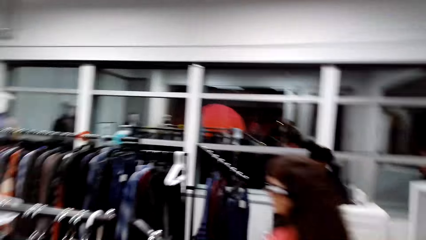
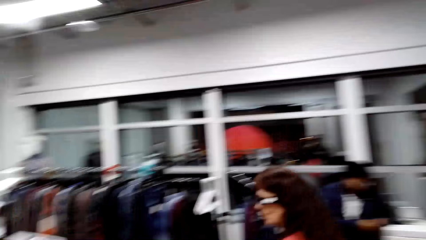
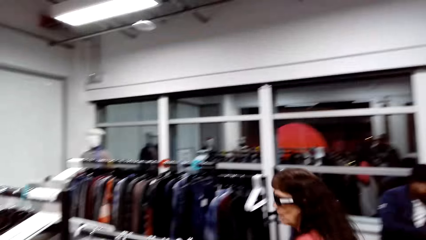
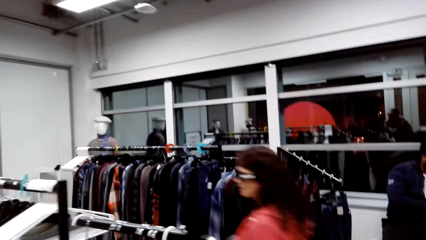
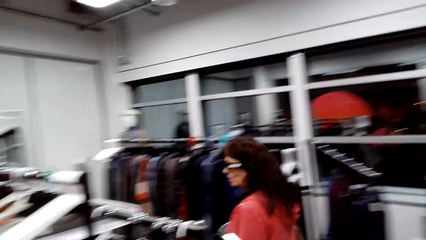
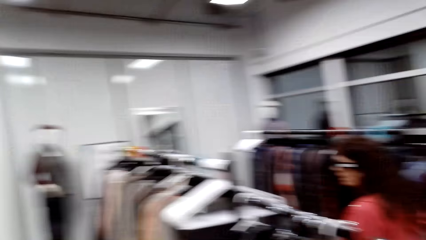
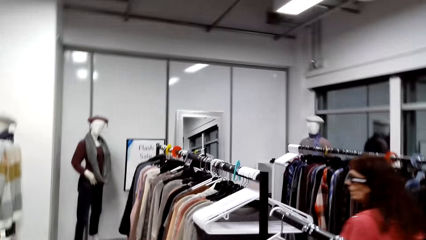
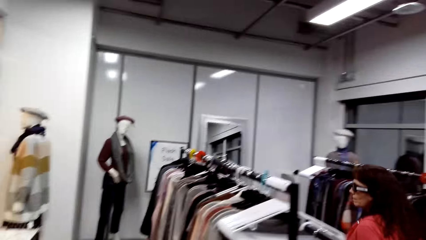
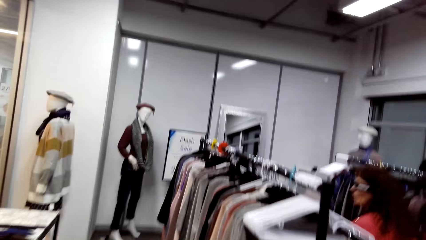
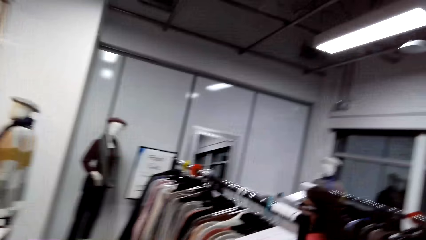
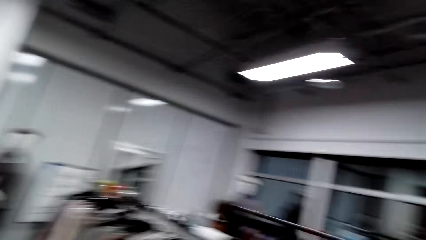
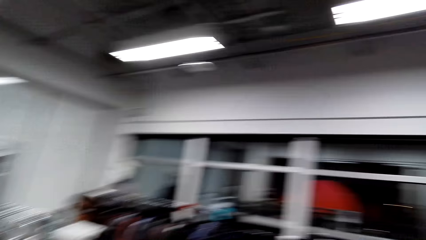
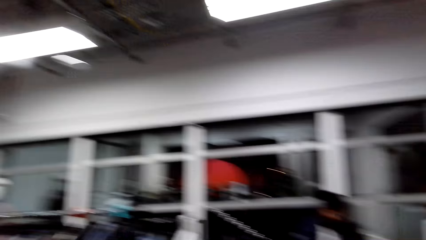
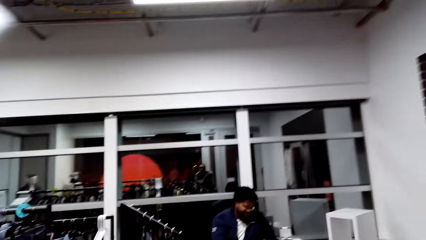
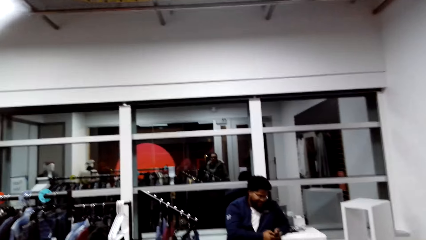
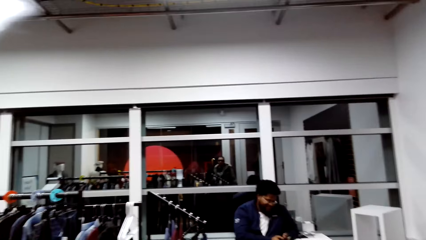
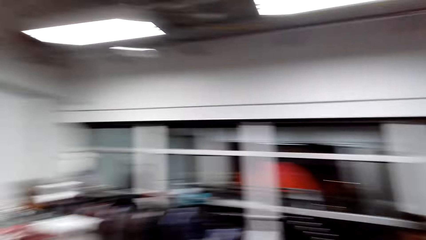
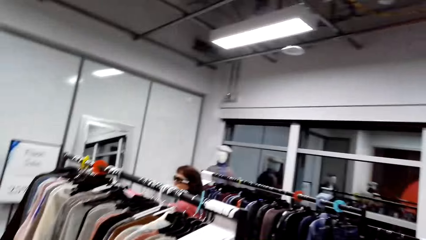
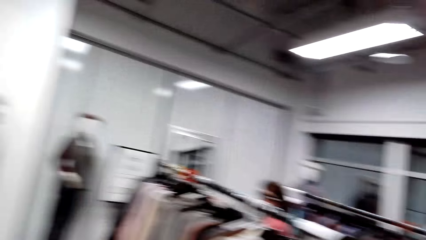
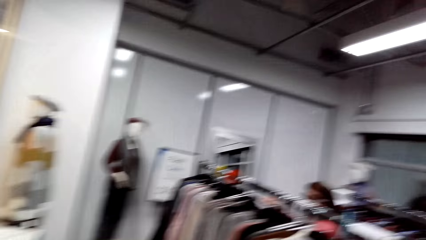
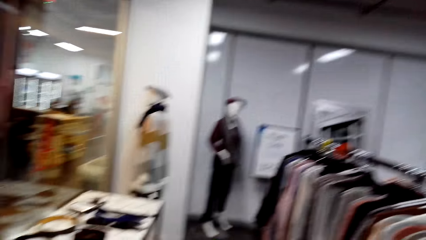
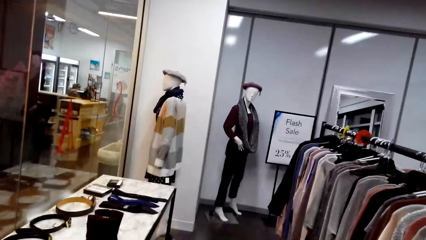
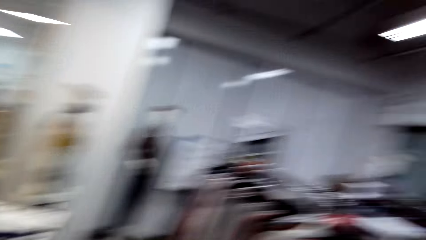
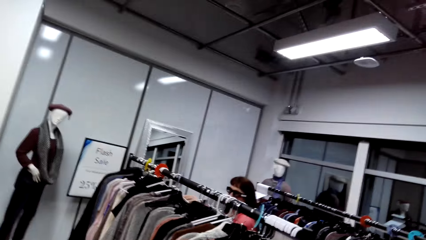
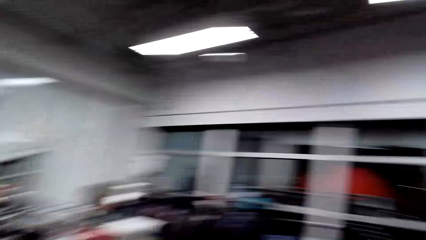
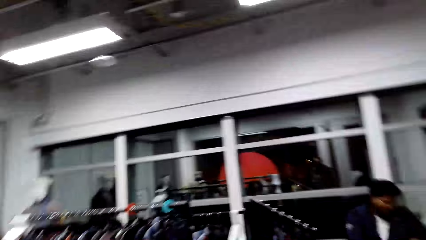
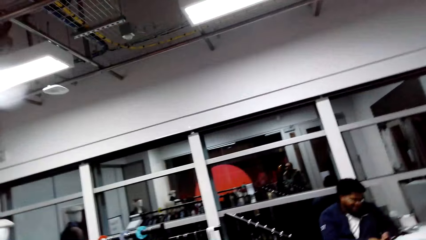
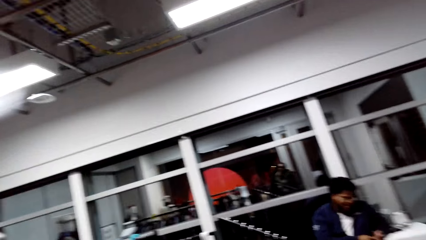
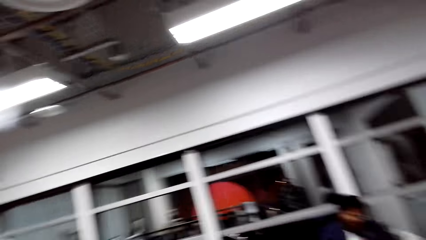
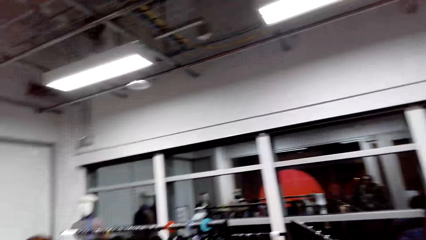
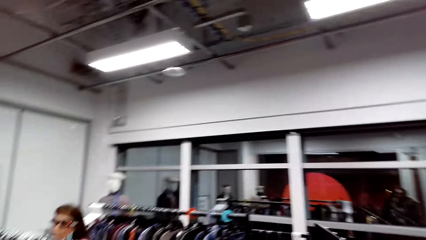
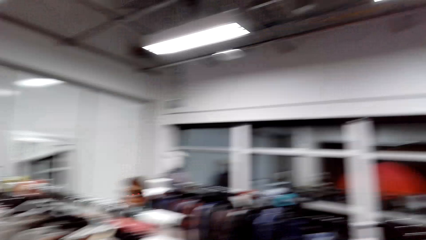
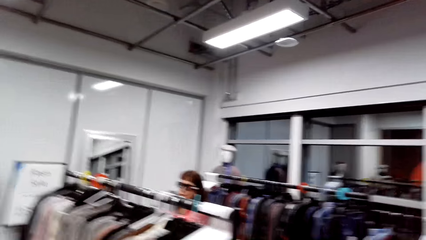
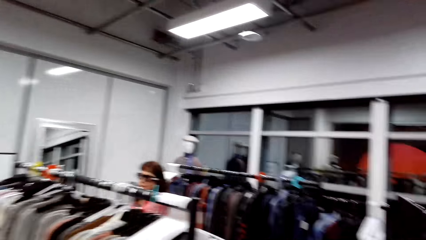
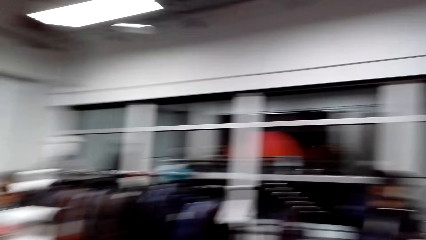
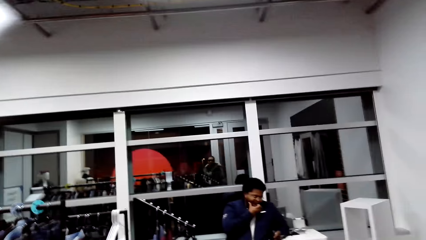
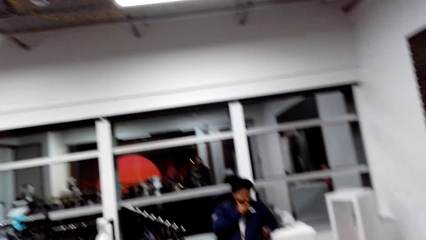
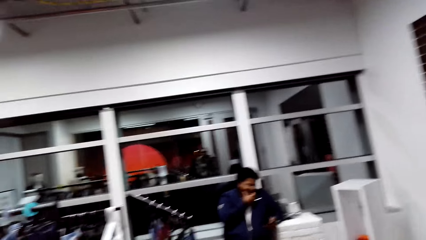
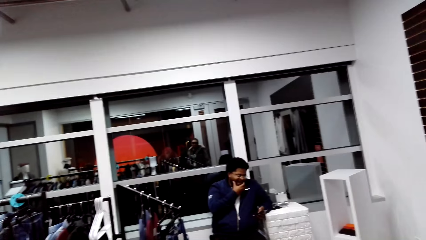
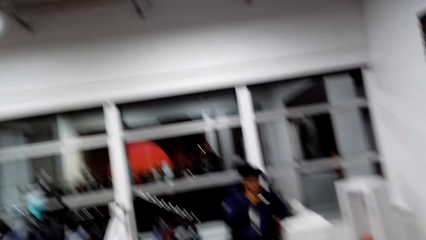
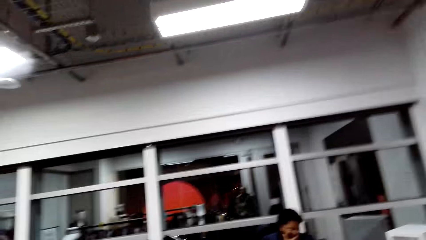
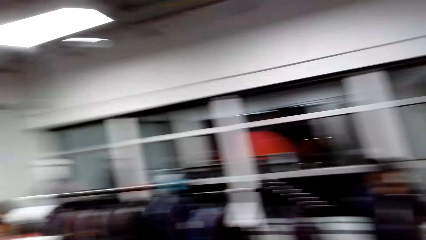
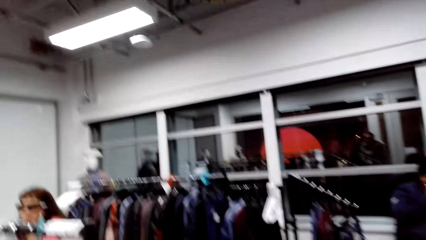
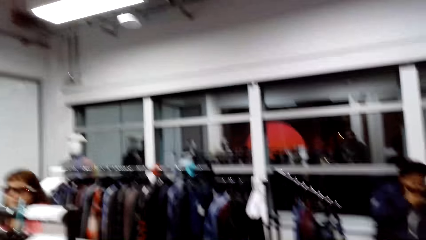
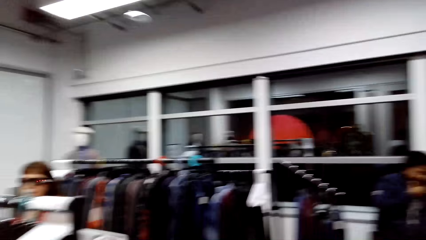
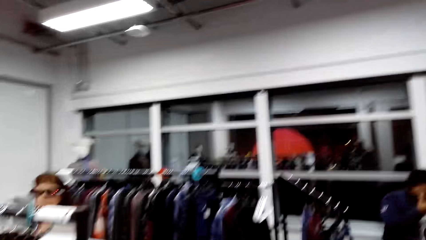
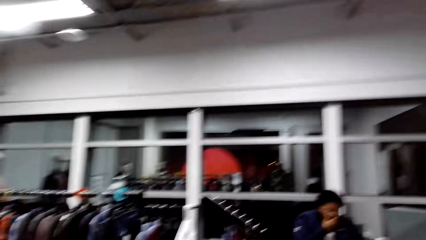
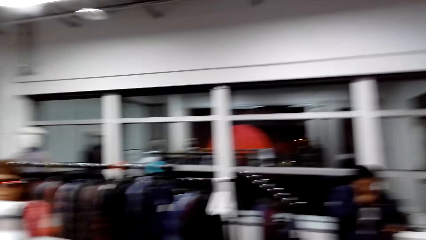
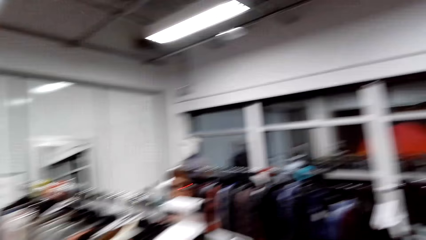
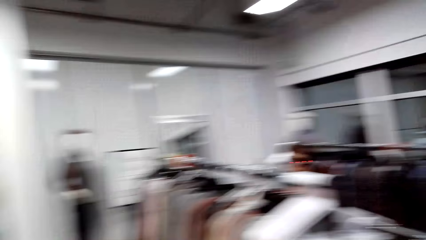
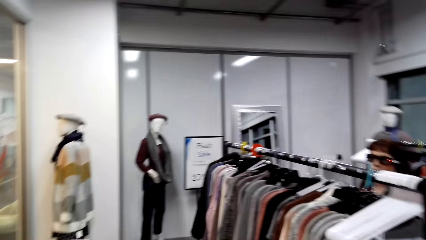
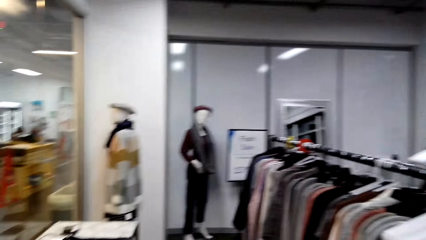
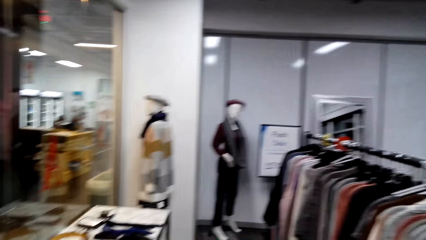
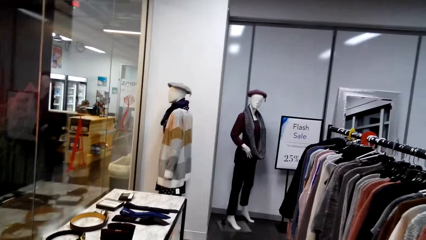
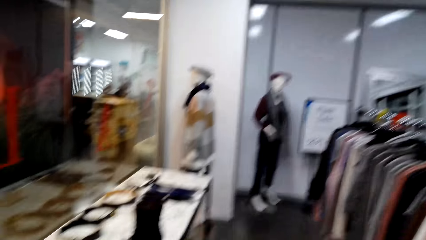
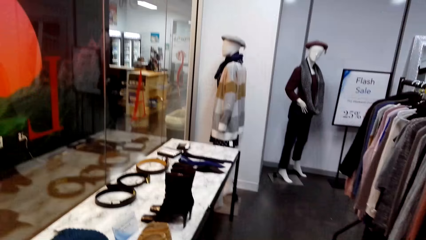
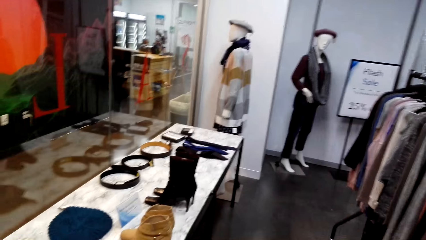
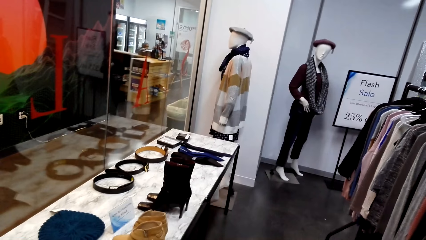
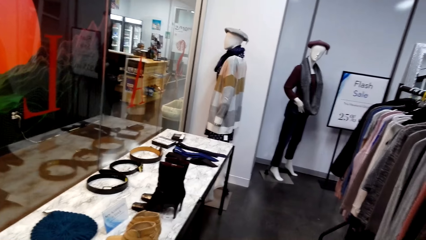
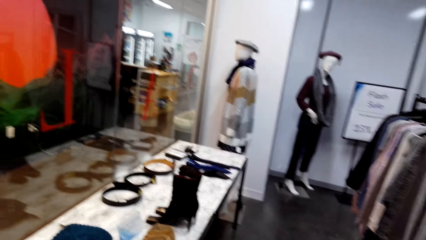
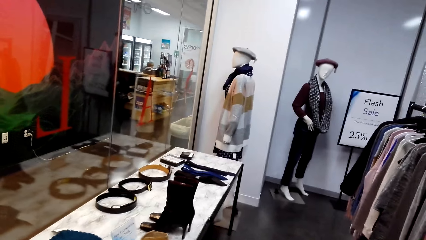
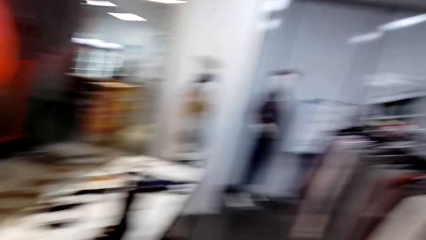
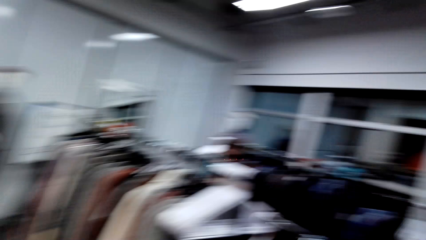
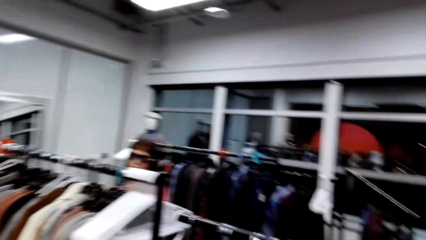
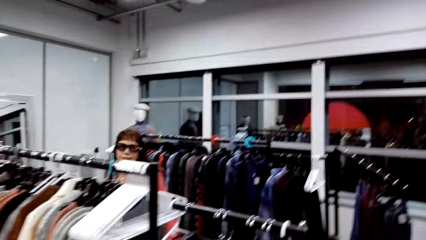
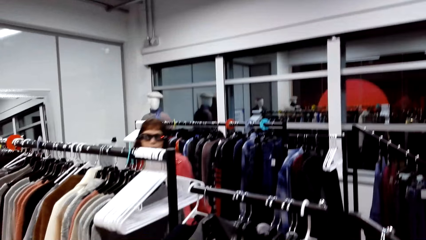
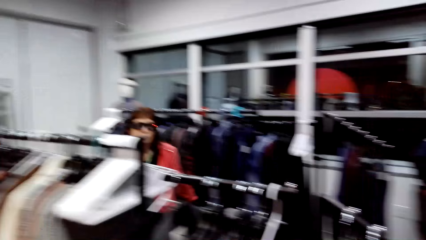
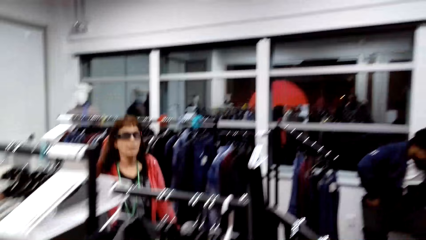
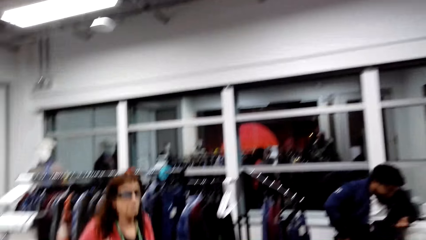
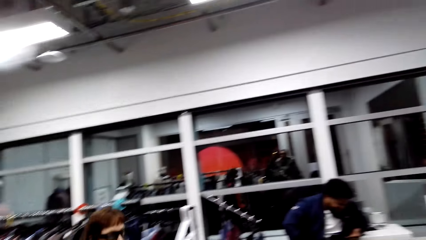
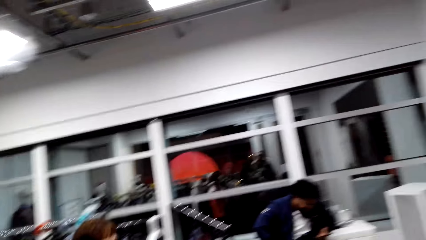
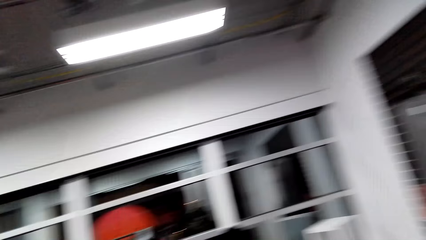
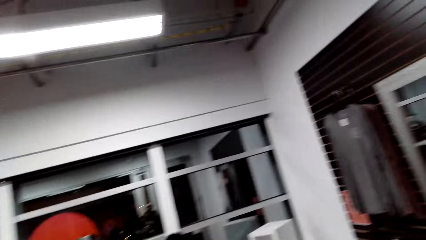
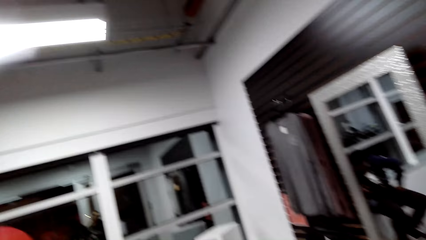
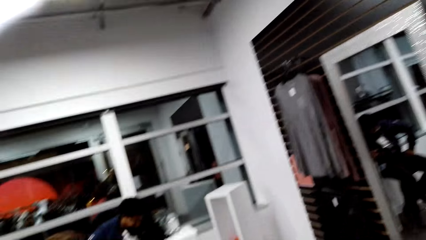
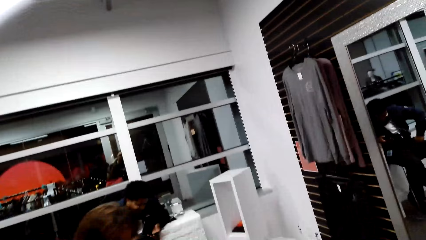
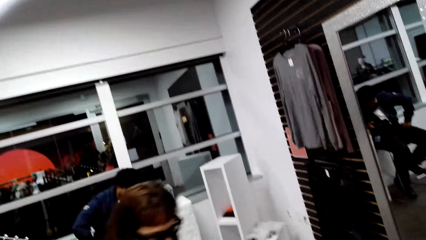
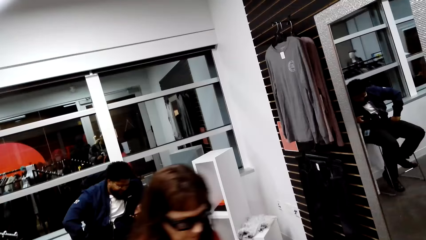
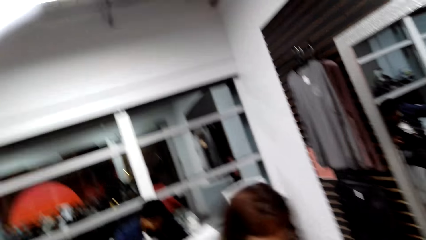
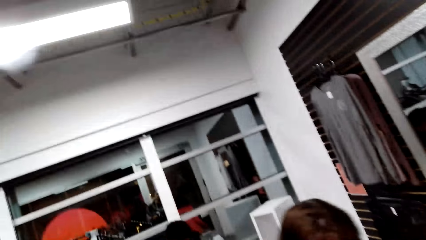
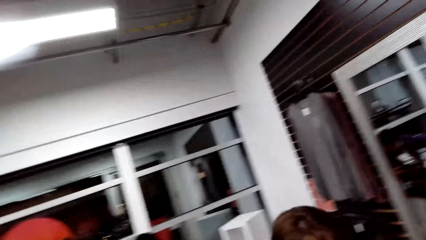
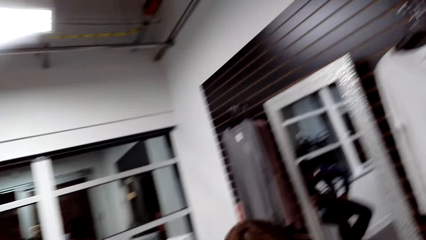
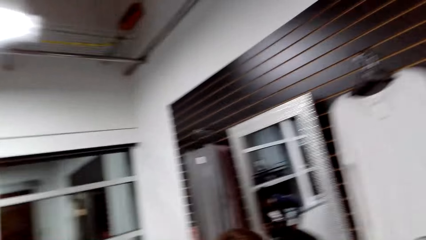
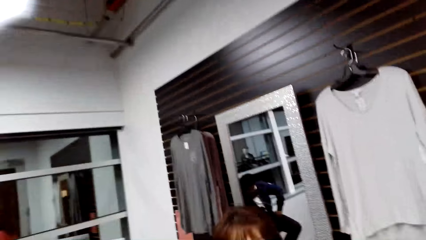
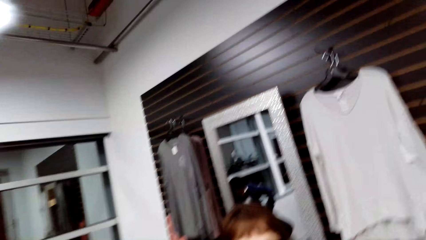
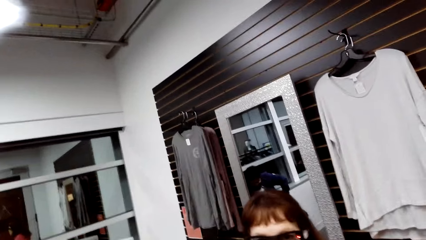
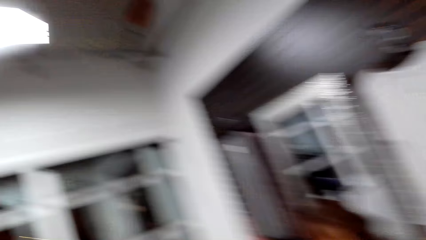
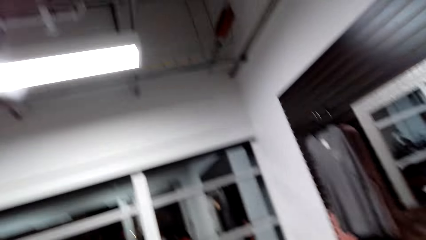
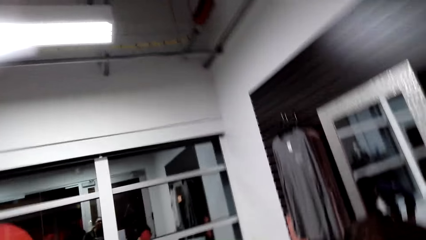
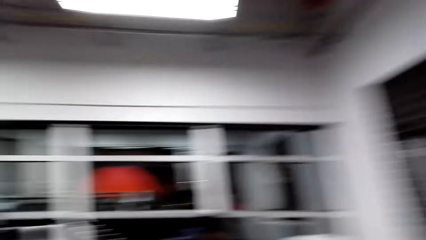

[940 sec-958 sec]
A woman walks around the store. The camera wearer walks around the clothing store. They dialogue with the woman. They look around the clothing store. They dialogue with the woman. They converse with the woman.
